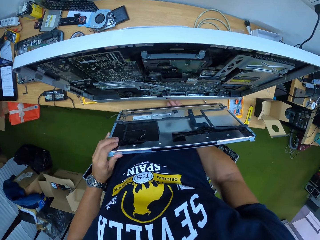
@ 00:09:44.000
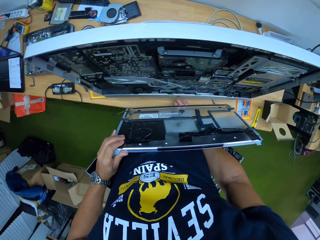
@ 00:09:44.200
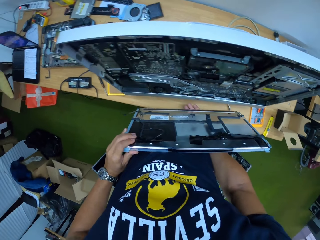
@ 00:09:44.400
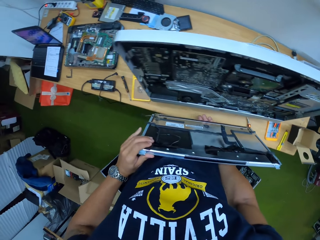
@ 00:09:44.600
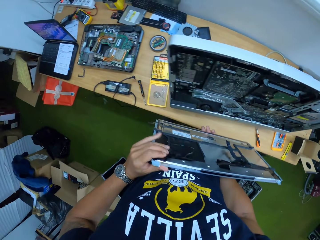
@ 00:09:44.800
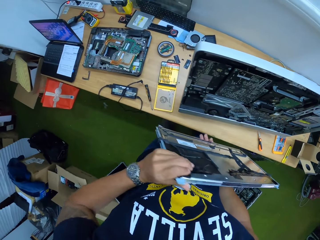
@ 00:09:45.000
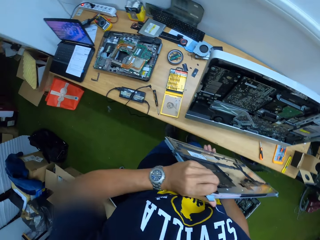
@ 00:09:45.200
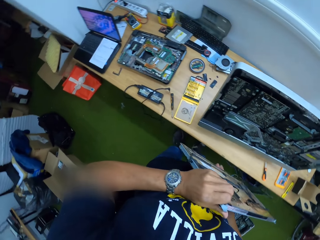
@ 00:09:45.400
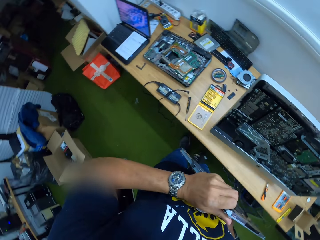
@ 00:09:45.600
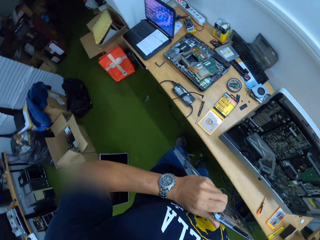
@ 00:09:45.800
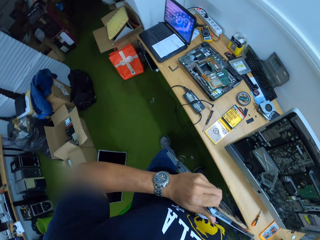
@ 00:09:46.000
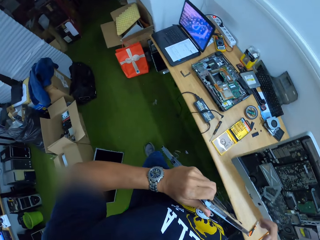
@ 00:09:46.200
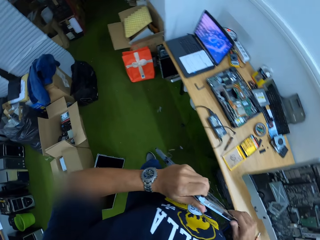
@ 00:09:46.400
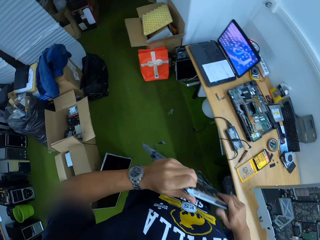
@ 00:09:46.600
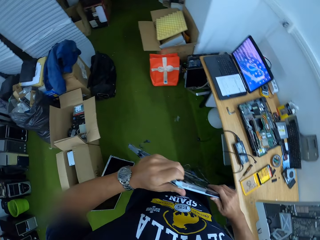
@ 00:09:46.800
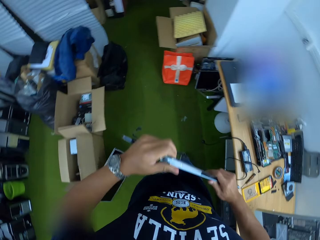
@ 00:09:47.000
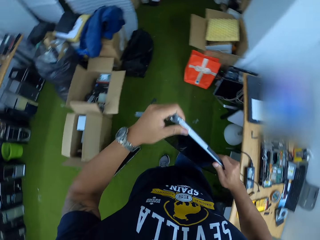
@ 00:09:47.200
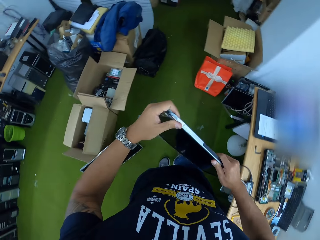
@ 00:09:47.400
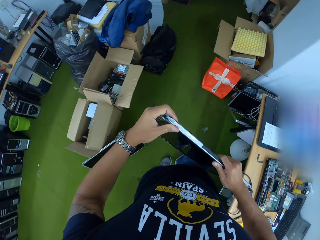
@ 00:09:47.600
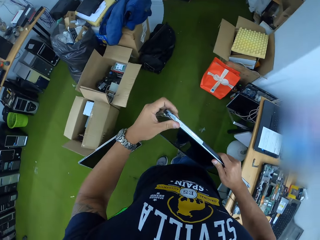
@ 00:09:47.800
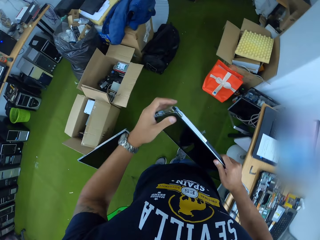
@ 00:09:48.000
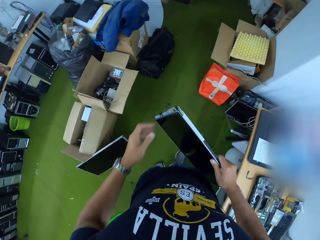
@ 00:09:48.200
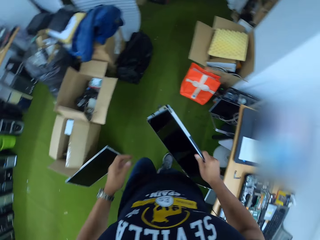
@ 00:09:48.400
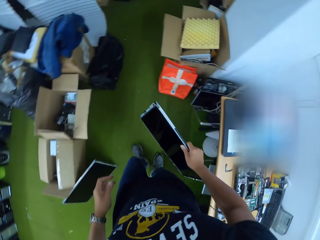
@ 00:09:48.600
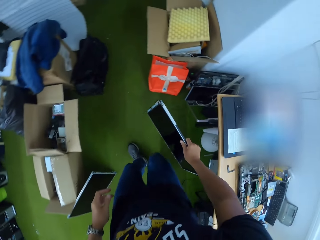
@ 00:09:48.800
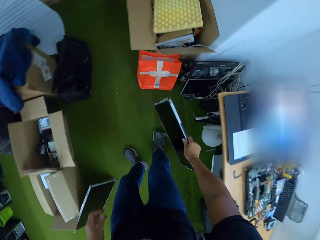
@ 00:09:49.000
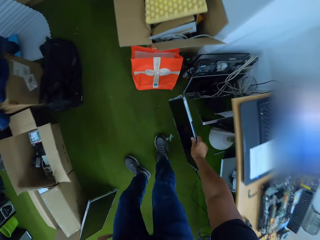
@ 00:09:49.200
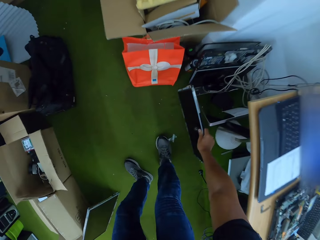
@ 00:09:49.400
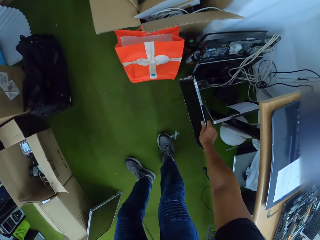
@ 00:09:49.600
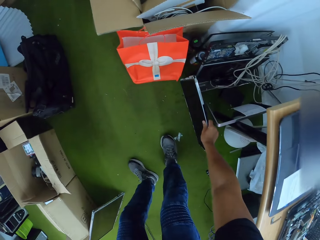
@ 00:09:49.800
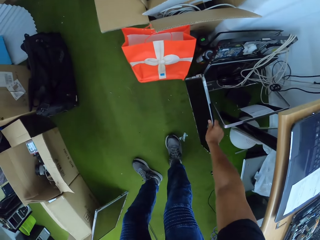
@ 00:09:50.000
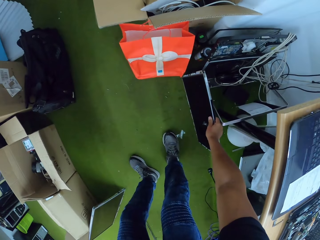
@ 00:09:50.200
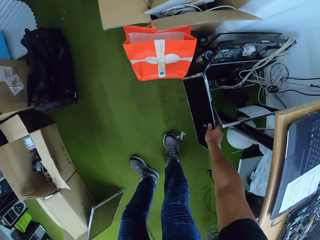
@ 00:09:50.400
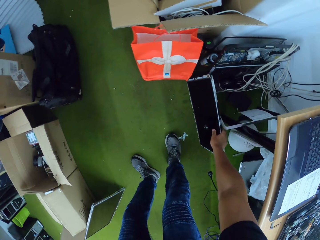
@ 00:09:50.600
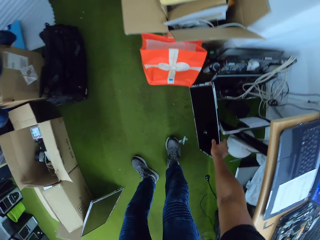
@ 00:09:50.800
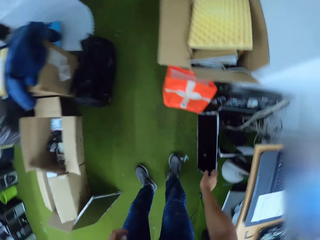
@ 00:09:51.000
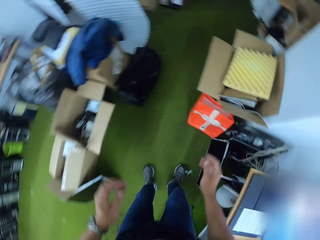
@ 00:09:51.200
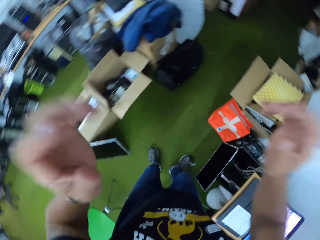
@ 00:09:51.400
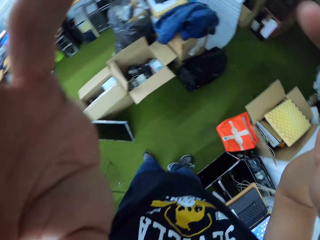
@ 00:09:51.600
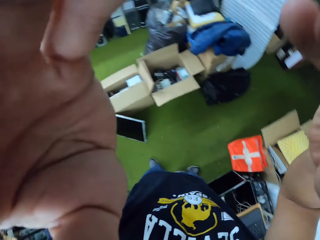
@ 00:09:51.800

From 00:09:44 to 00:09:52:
The camera wearer places the screen on the floor with his right hand. He touches a head gear on his head with both hands.
